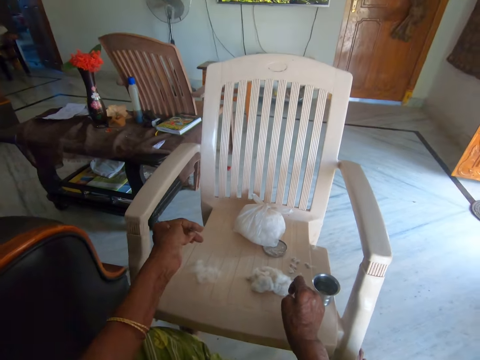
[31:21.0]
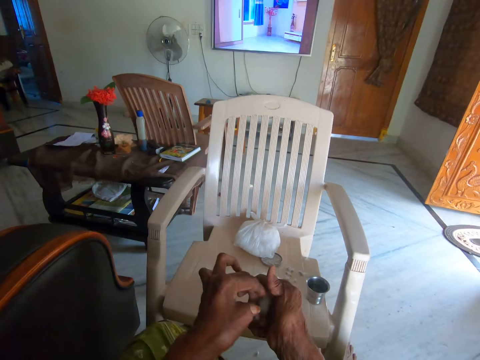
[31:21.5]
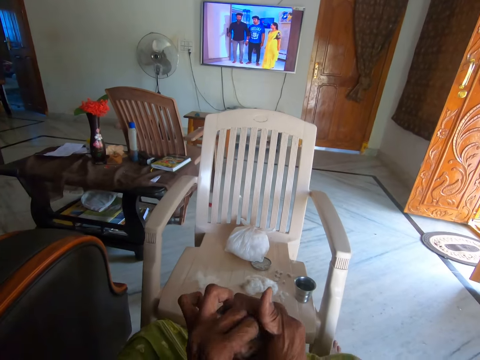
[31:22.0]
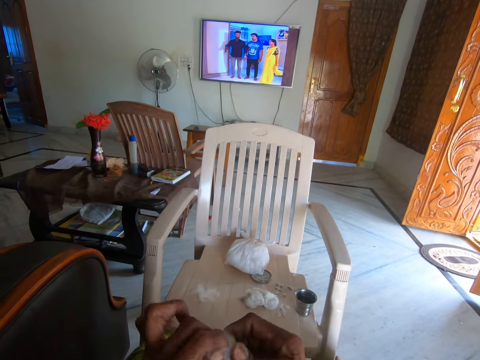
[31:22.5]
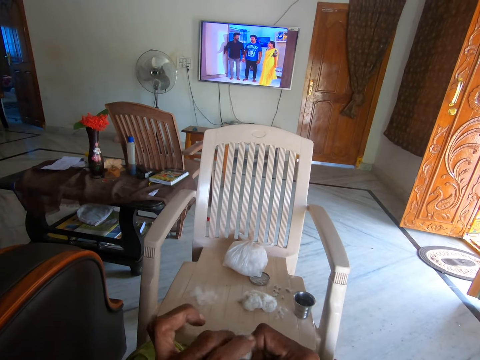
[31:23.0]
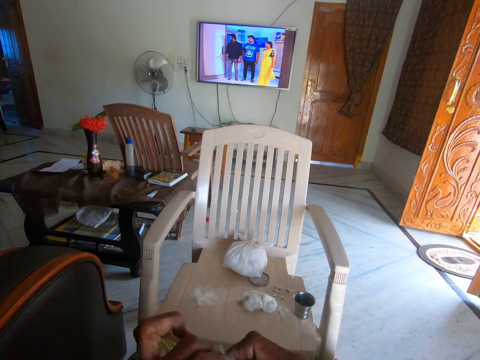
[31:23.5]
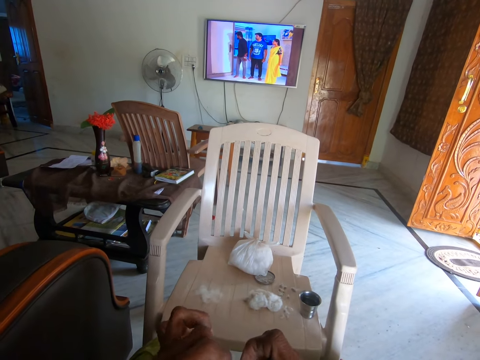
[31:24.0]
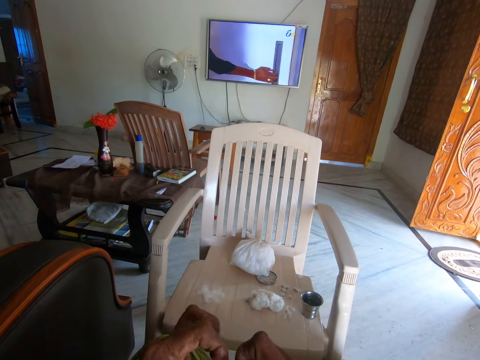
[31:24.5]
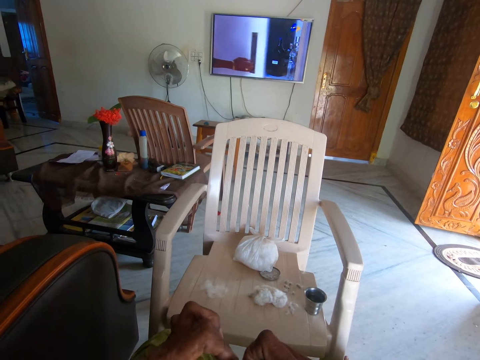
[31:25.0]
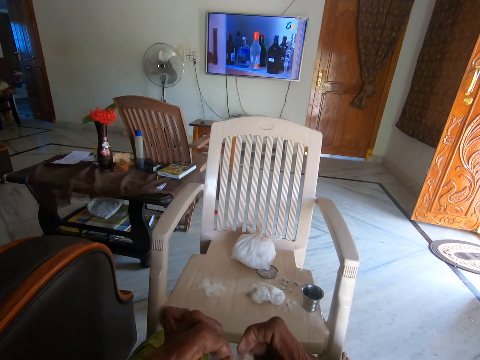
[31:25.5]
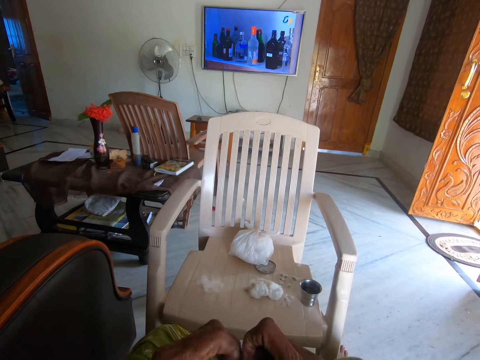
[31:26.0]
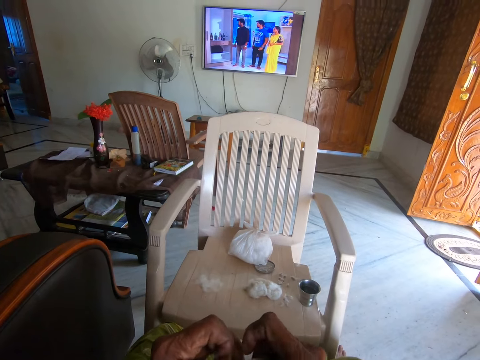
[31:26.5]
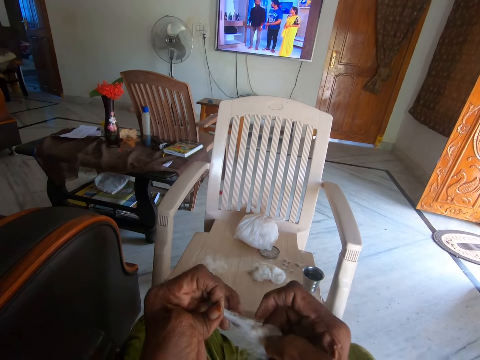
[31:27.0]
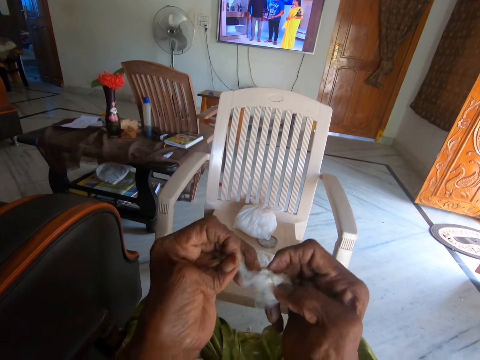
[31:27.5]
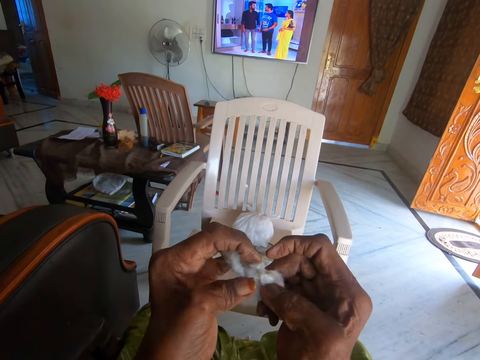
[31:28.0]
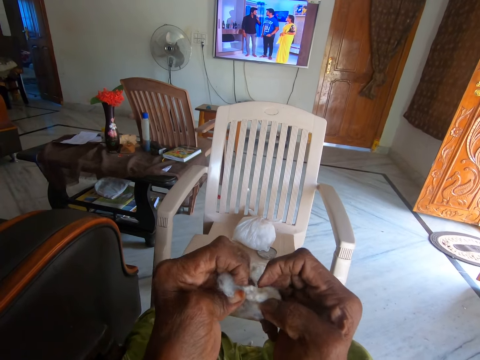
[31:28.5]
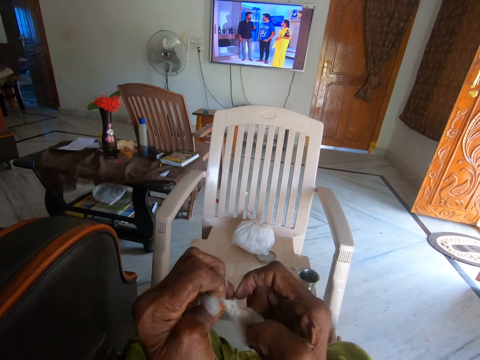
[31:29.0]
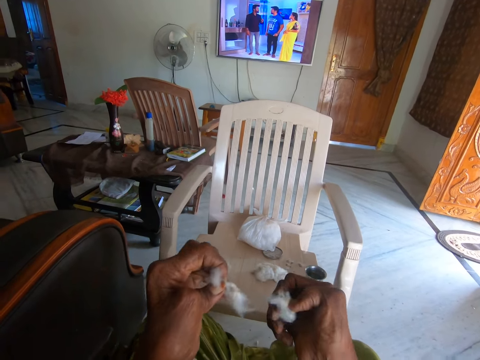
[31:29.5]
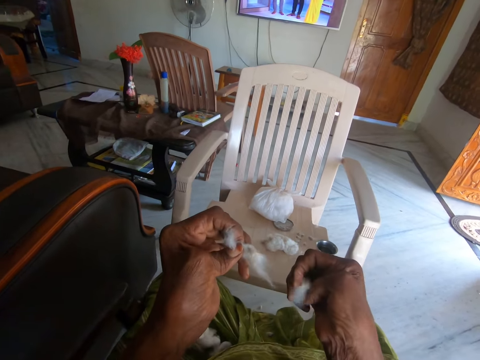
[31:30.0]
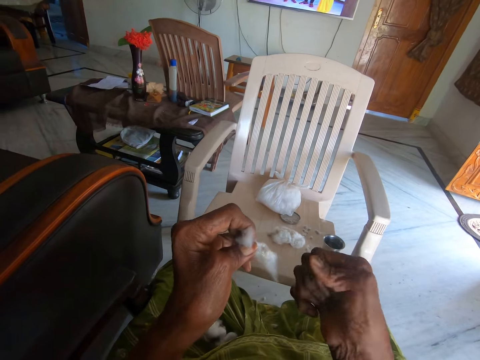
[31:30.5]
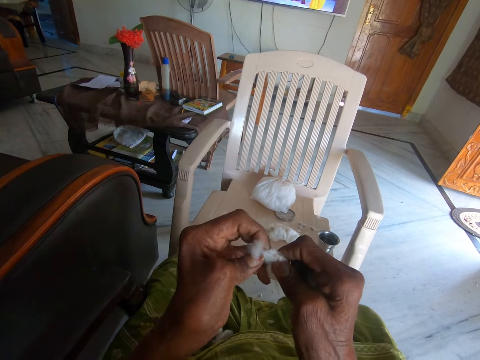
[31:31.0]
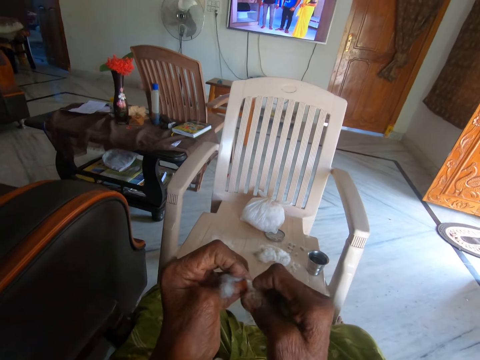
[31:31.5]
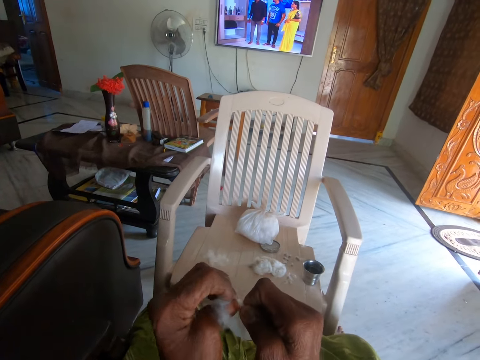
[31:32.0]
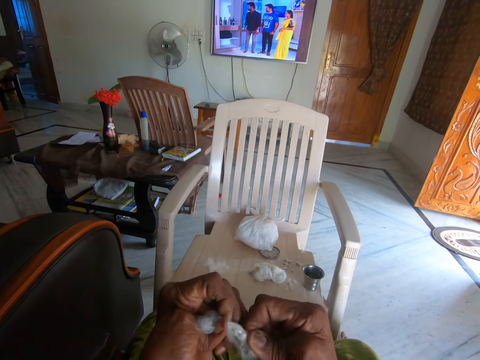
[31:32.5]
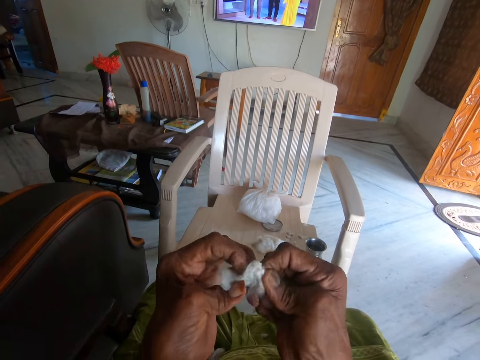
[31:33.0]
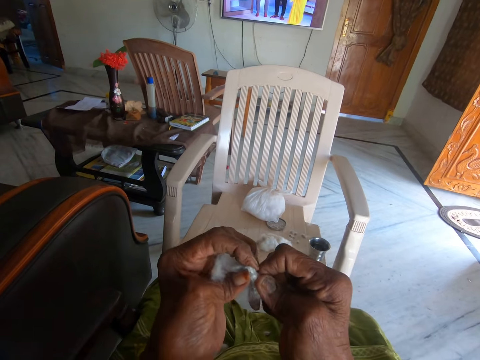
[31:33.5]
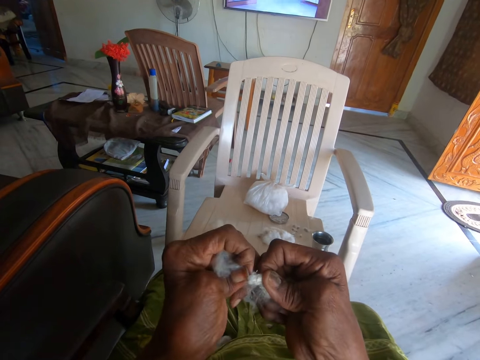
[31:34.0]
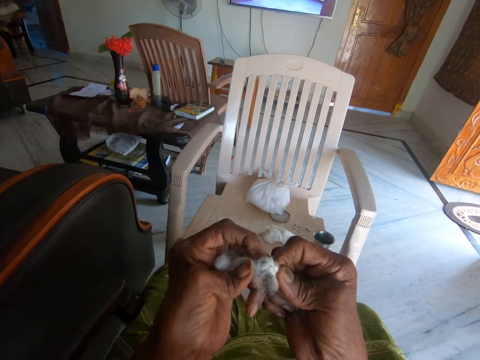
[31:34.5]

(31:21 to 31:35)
The camera wearer holds a cotton wool piece with both hands. She tears the cotton wool piece. She separates a seed from the cotton. She glances at the television. She separates a seed from the cotton. She looks at the cotton. She separates a seed from the cotton. She holds a piece of cotton on her right hand. She separates a seed from the cotton.

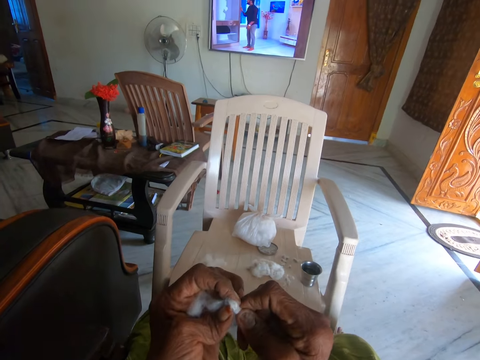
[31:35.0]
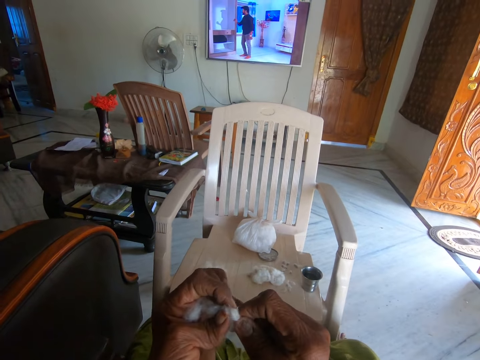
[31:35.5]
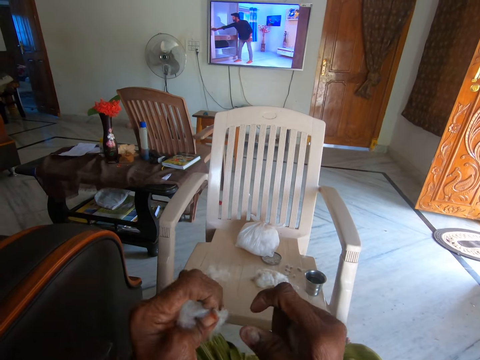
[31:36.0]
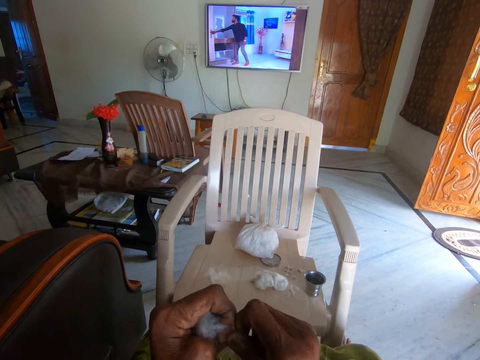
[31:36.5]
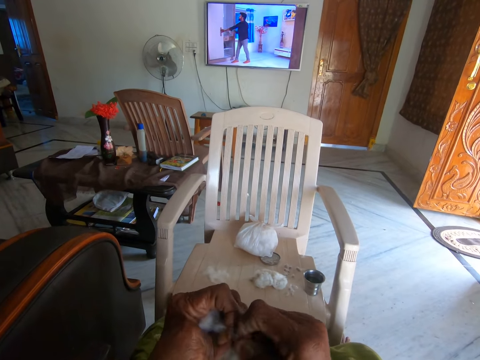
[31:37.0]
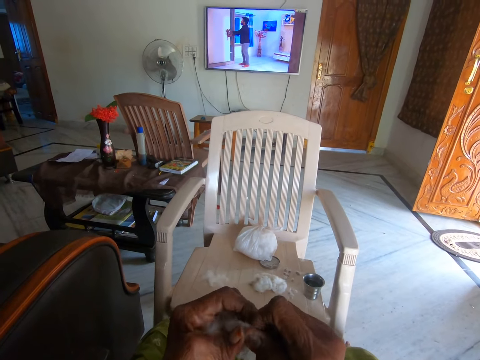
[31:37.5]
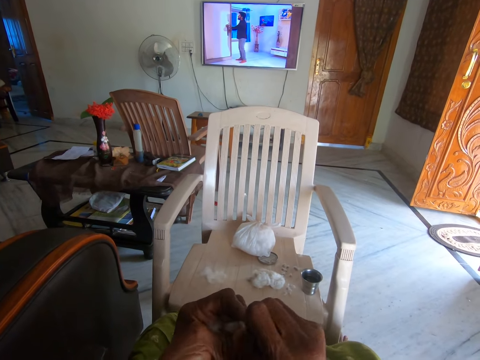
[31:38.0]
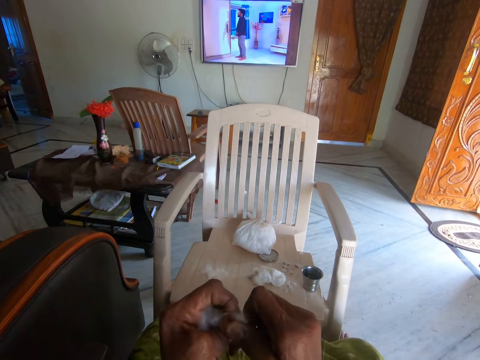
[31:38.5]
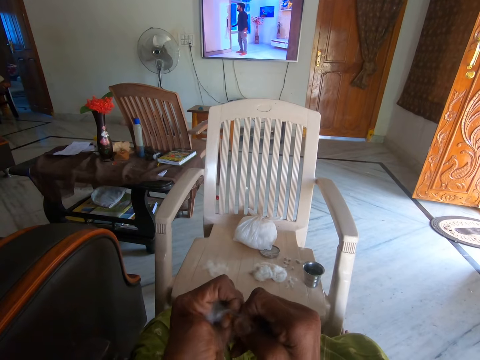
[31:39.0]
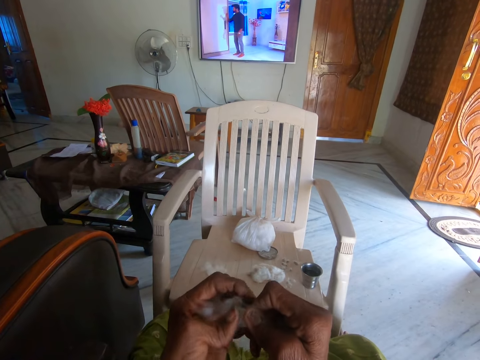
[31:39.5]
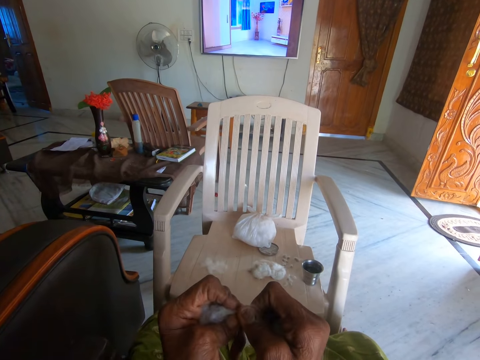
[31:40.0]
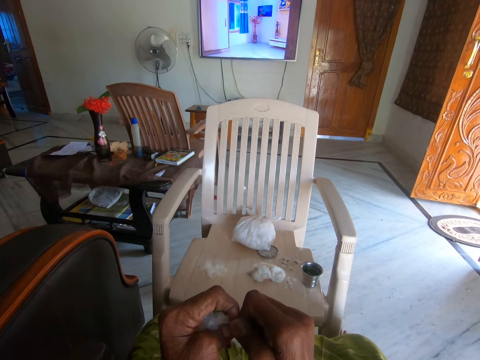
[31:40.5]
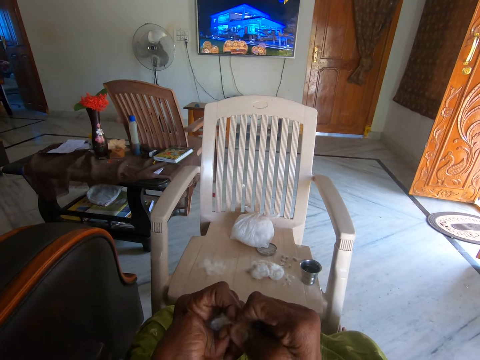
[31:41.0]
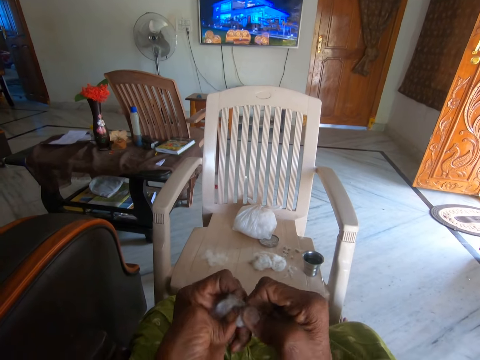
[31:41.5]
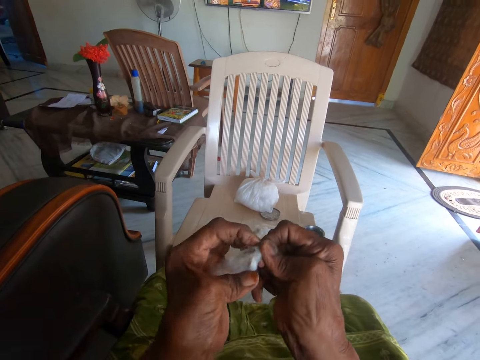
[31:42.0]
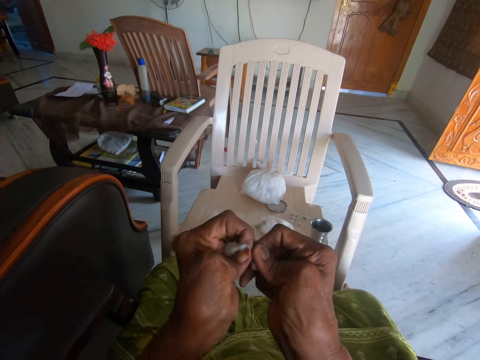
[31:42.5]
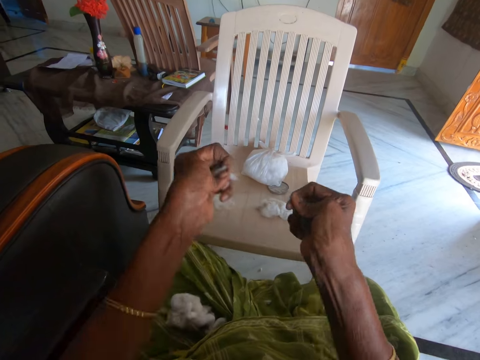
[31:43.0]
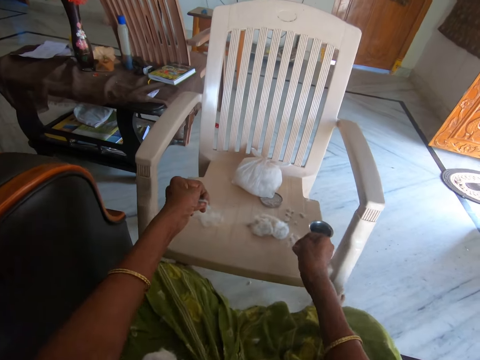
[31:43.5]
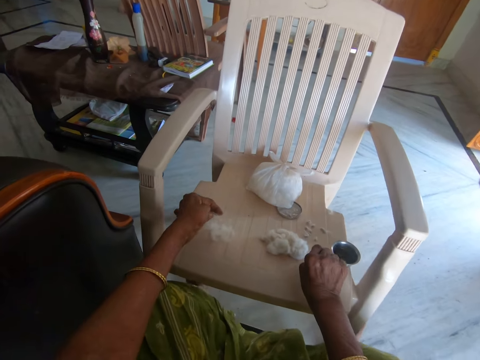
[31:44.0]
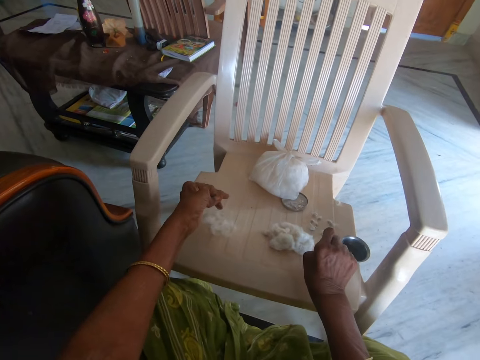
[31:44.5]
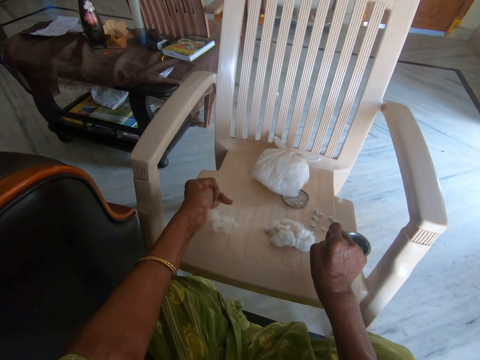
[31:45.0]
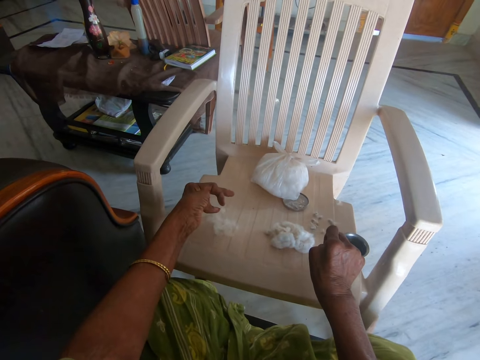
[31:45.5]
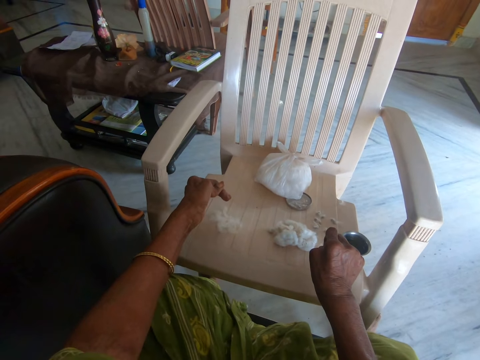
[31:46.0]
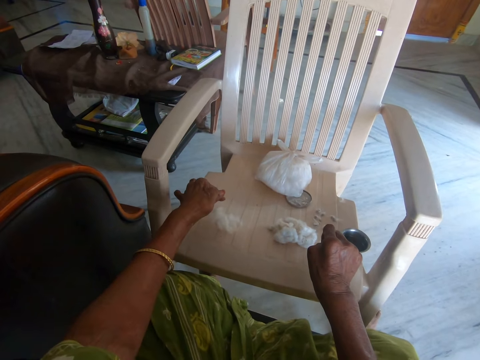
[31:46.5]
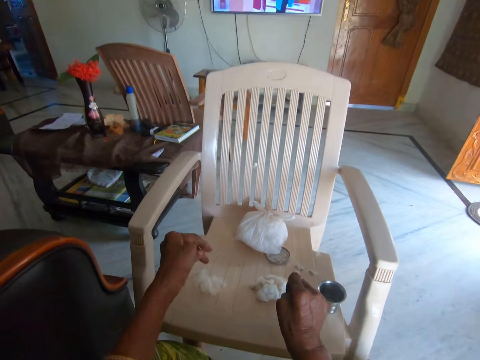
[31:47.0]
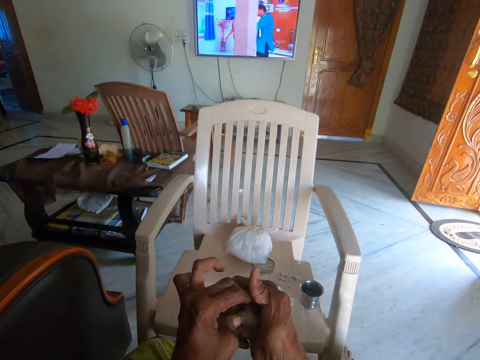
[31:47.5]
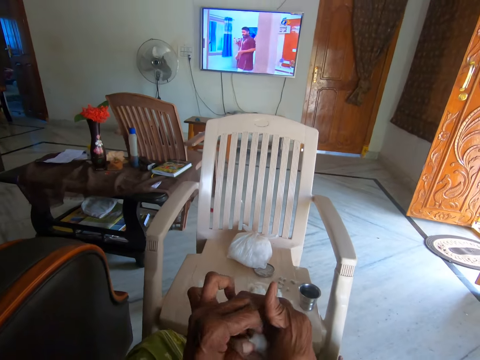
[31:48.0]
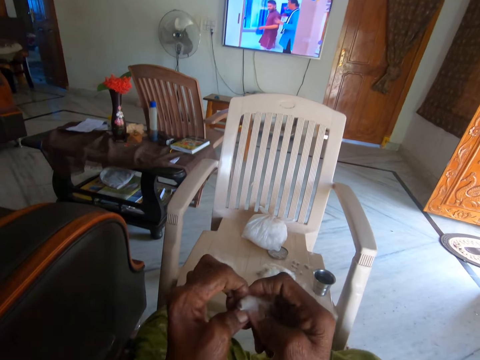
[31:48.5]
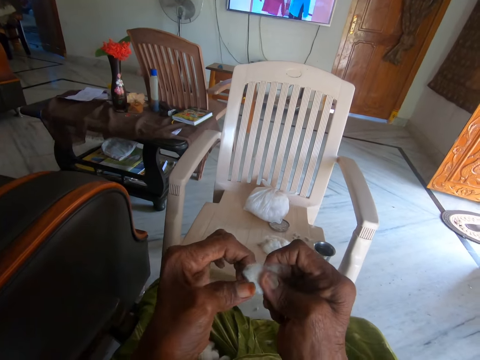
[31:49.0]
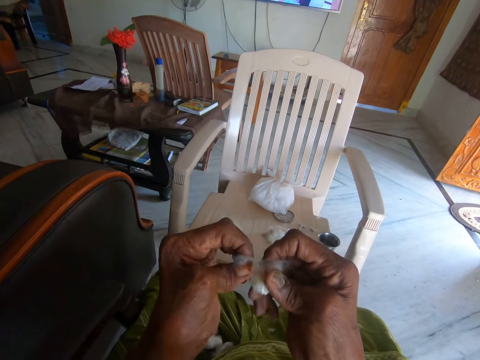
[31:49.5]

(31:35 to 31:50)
The camera wearer glances at the television. She separates a seed from the cotton. She places the cotton and seed or dirt on a plastic chair. She removes the cotton from her left hand. She picks cotton wool from her right hand. She holds another cotton. She separates the cotton wool from the dirt with both hands.
